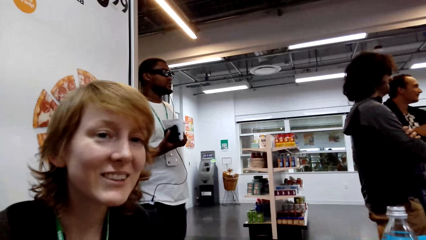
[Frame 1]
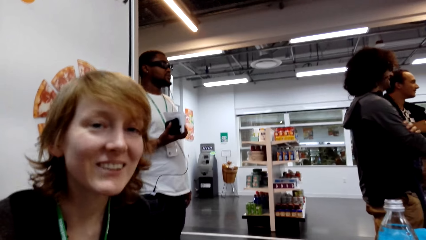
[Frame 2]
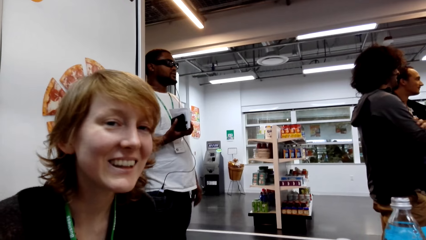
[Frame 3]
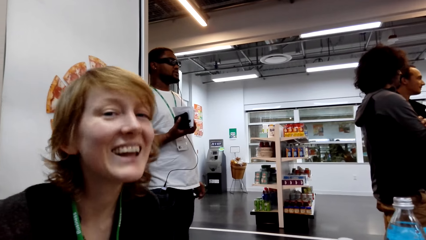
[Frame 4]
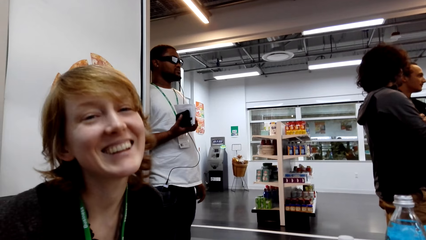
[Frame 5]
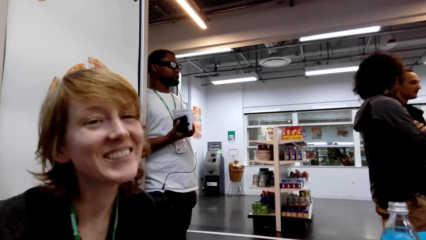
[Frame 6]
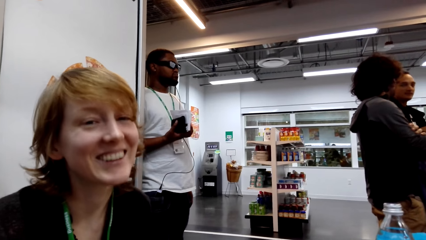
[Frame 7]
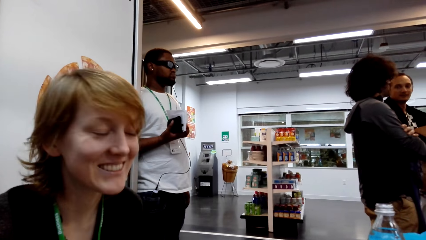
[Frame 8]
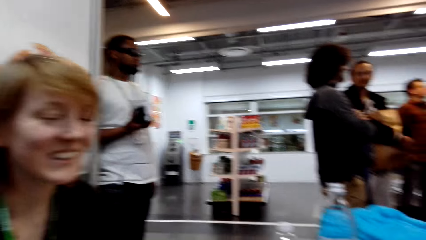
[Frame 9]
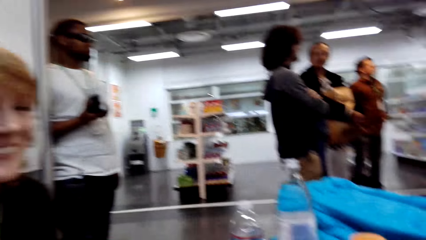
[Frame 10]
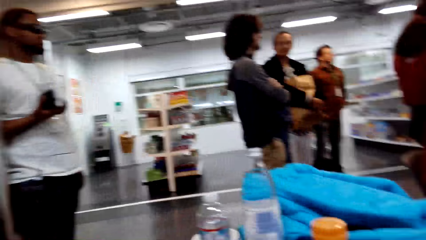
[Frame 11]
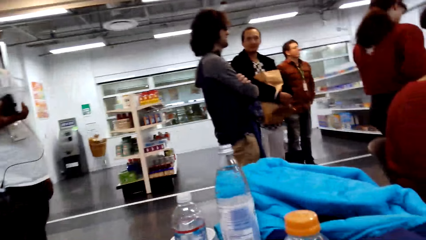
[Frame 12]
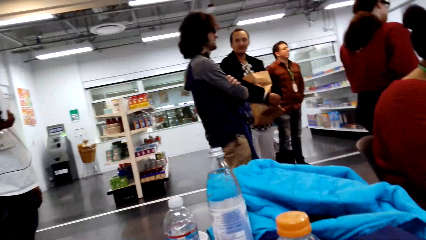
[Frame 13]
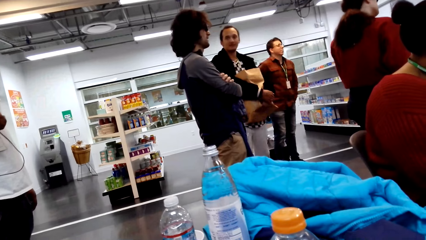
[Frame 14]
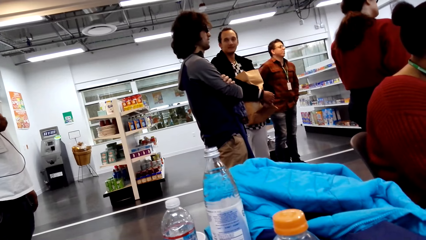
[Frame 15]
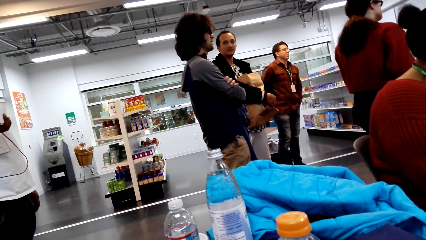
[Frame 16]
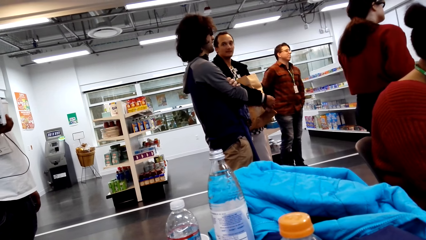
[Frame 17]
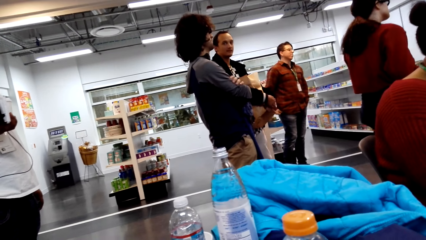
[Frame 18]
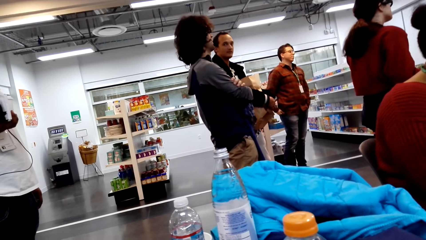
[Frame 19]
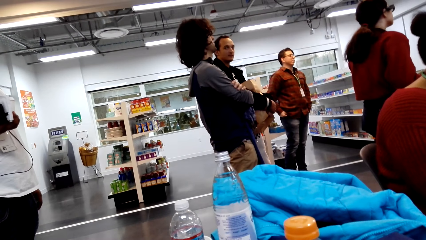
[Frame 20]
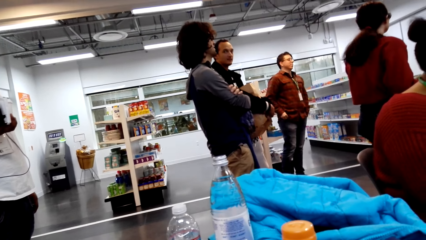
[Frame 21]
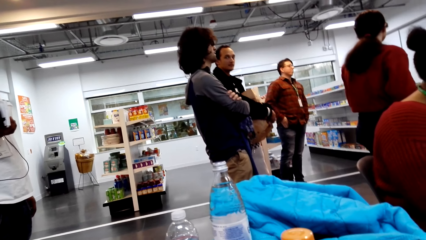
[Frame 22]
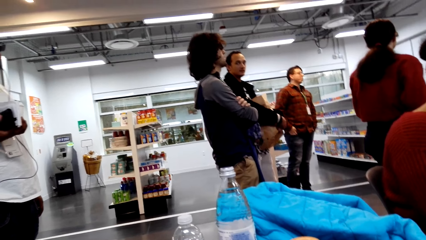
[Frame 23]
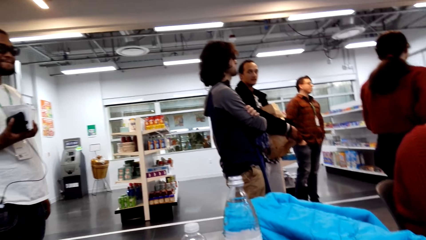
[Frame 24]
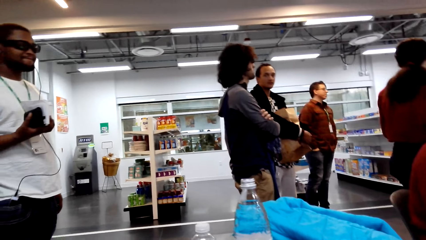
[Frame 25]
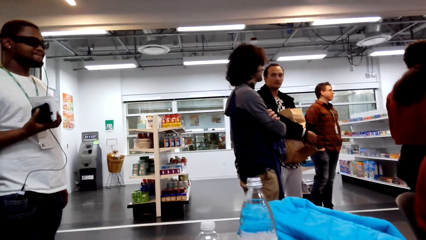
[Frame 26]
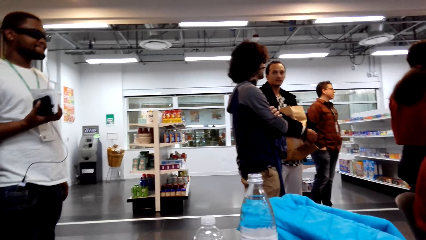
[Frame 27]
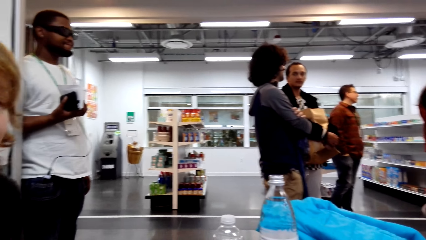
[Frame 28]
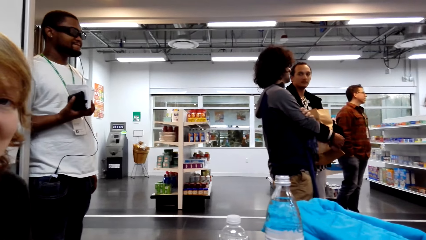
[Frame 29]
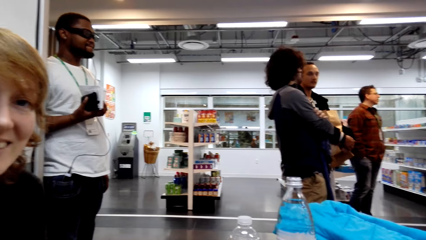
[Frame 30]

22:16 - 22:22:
The camera wearer talks to the woman. They look at the woman.

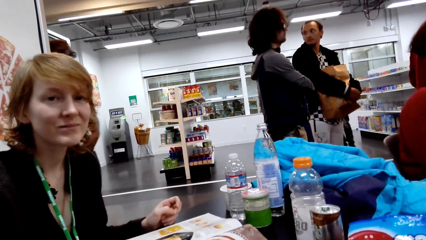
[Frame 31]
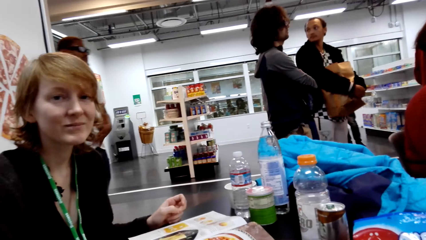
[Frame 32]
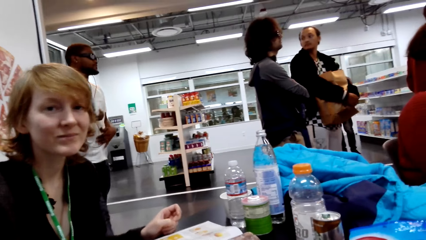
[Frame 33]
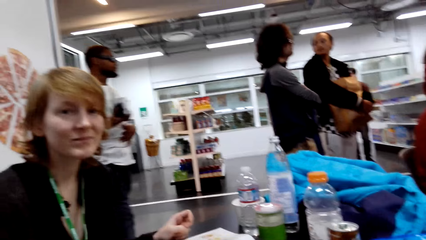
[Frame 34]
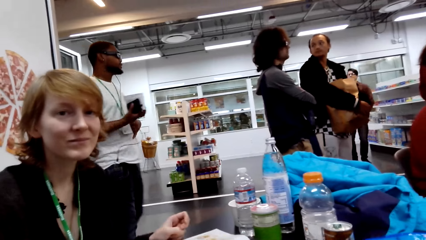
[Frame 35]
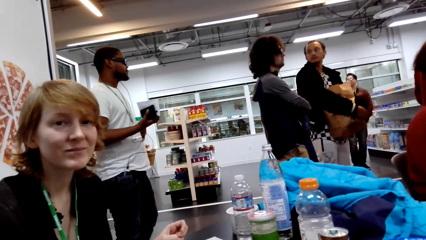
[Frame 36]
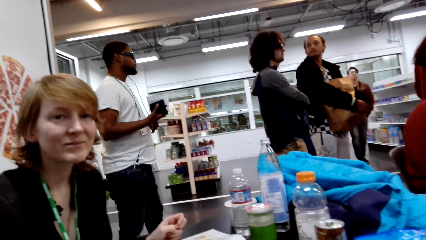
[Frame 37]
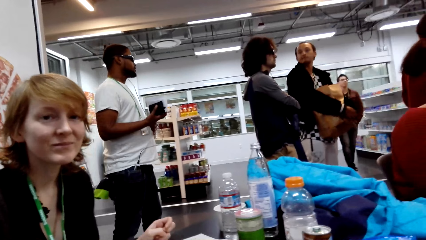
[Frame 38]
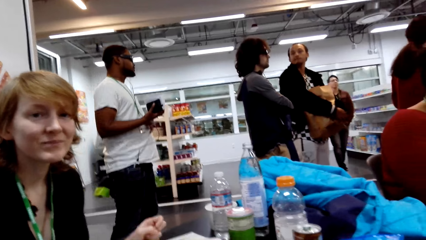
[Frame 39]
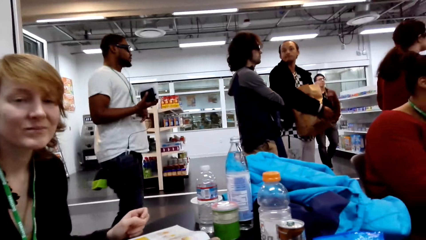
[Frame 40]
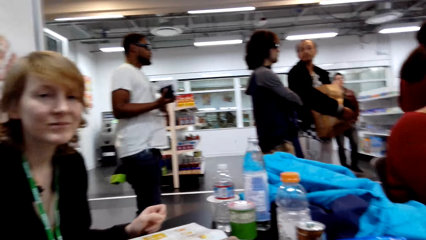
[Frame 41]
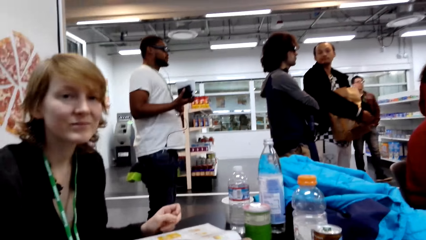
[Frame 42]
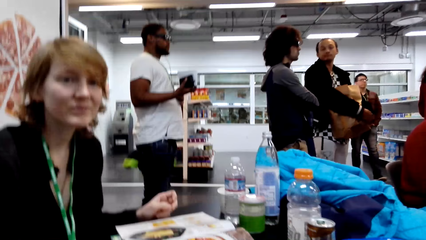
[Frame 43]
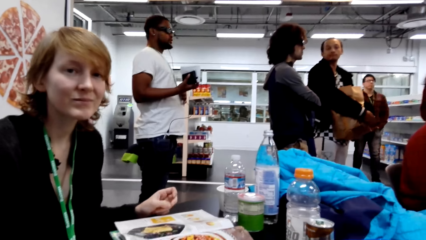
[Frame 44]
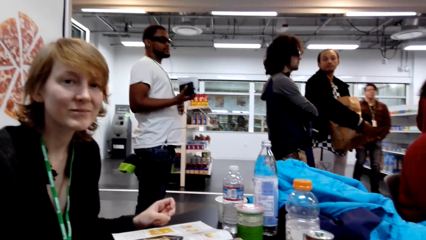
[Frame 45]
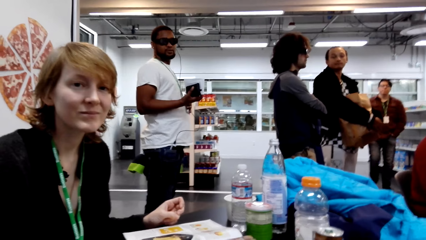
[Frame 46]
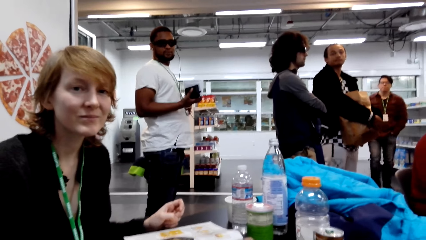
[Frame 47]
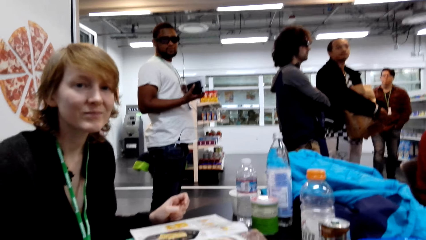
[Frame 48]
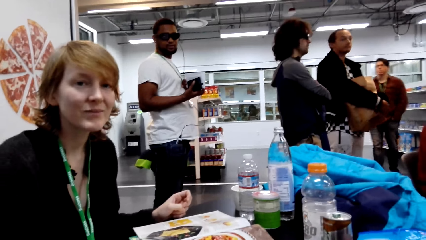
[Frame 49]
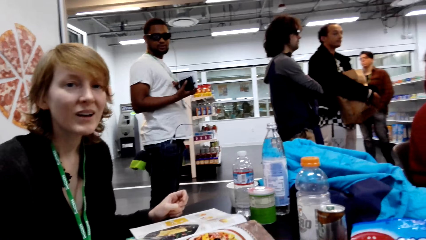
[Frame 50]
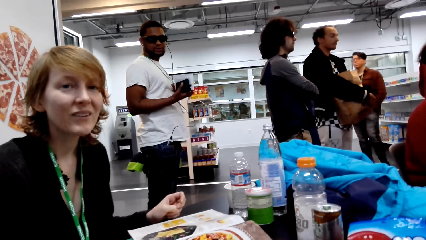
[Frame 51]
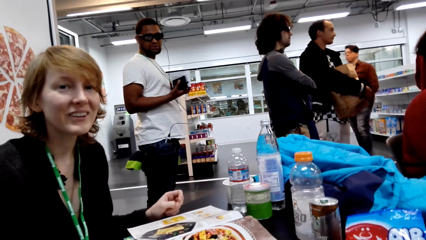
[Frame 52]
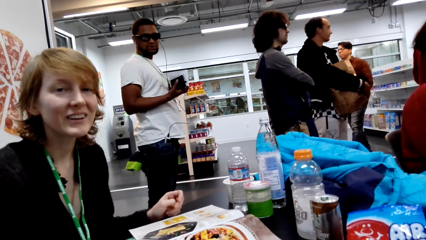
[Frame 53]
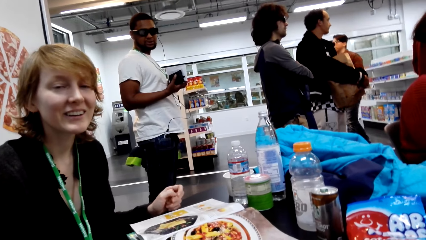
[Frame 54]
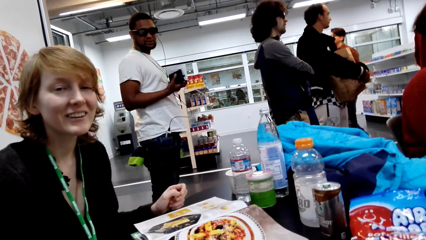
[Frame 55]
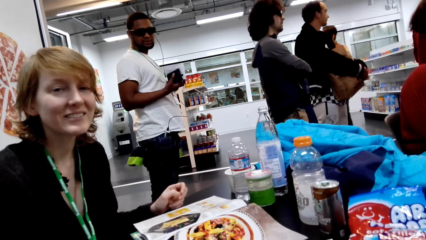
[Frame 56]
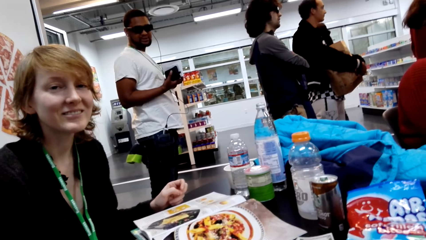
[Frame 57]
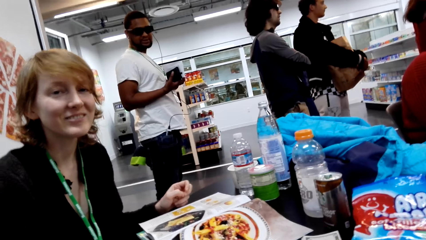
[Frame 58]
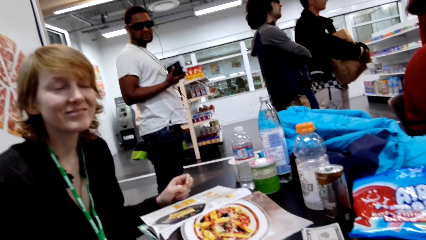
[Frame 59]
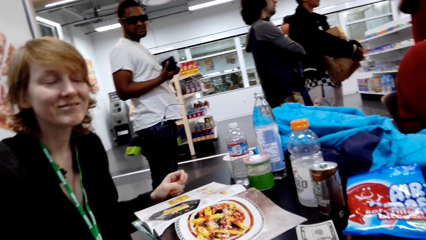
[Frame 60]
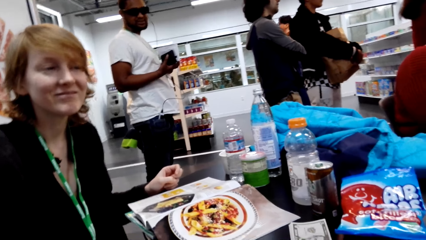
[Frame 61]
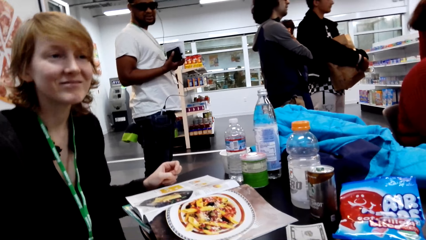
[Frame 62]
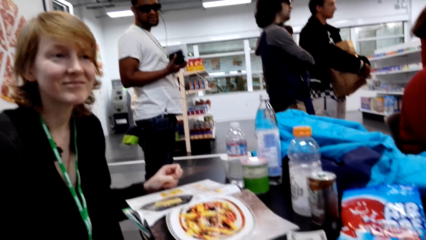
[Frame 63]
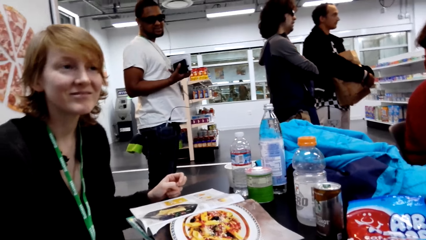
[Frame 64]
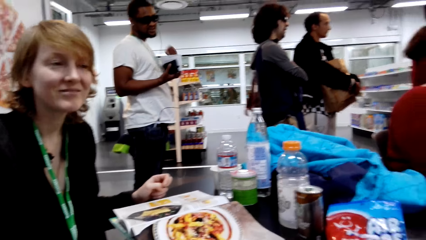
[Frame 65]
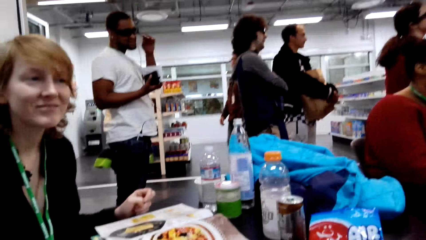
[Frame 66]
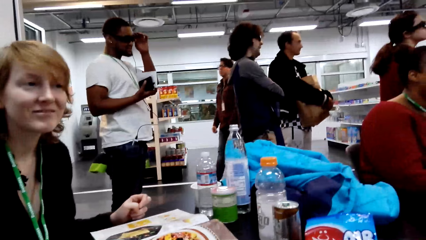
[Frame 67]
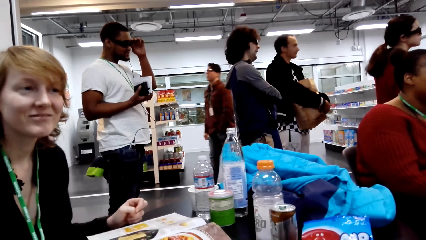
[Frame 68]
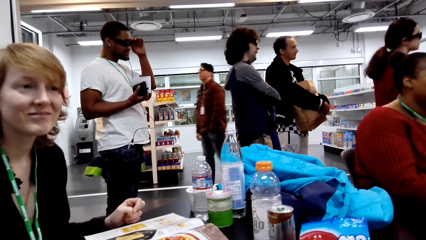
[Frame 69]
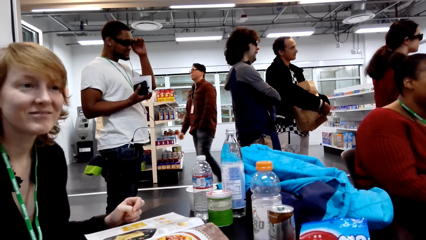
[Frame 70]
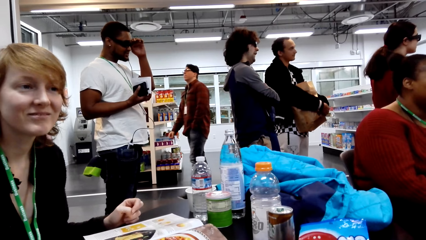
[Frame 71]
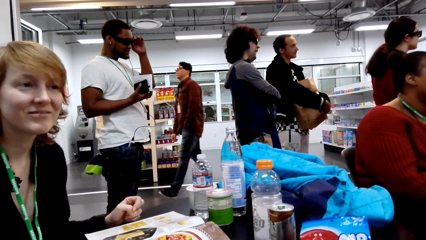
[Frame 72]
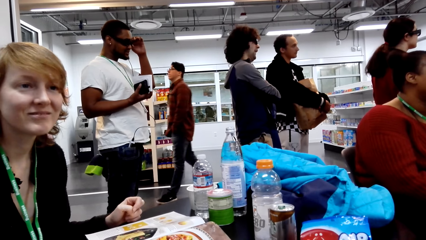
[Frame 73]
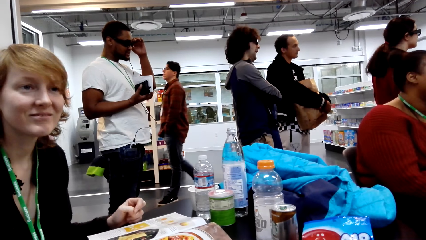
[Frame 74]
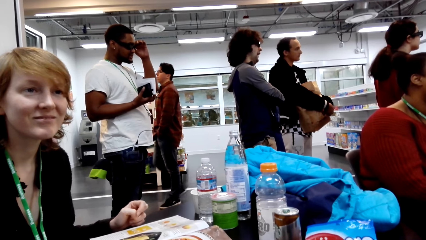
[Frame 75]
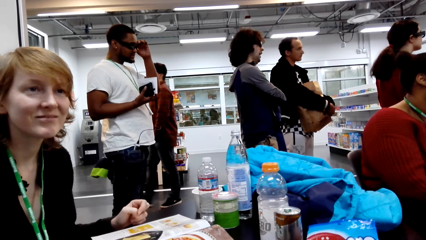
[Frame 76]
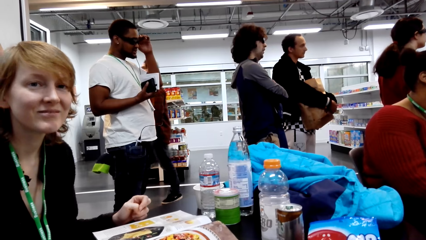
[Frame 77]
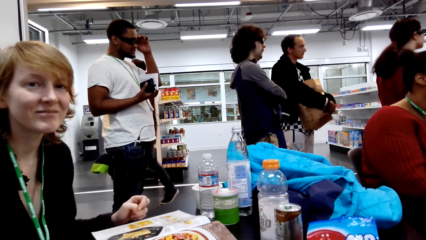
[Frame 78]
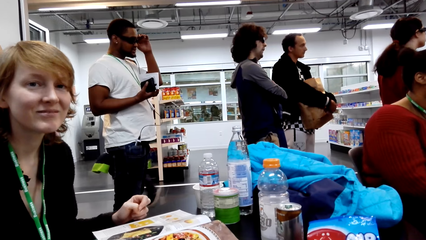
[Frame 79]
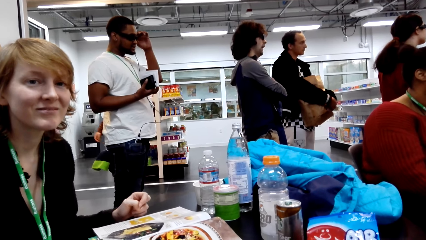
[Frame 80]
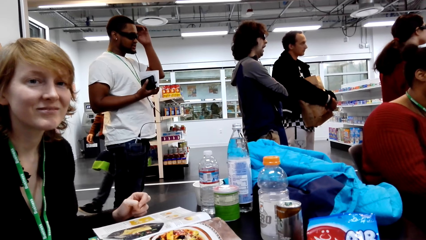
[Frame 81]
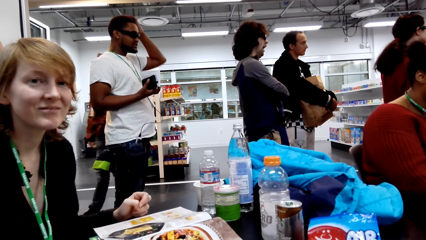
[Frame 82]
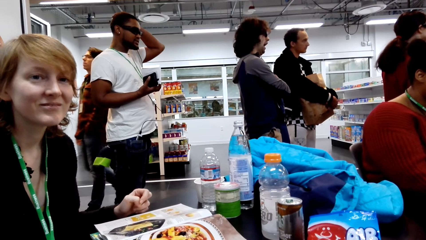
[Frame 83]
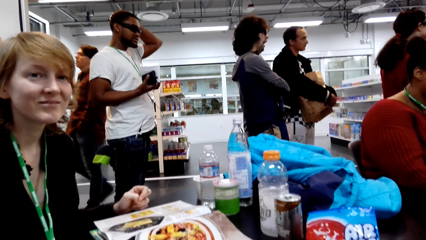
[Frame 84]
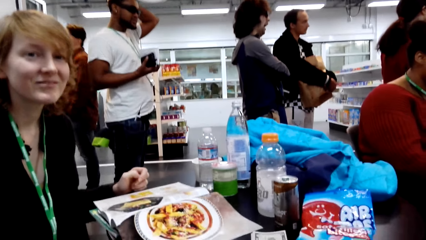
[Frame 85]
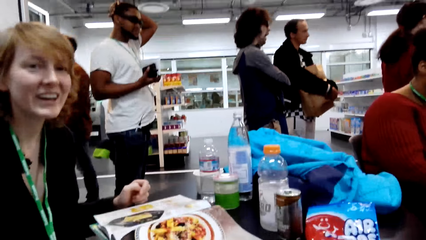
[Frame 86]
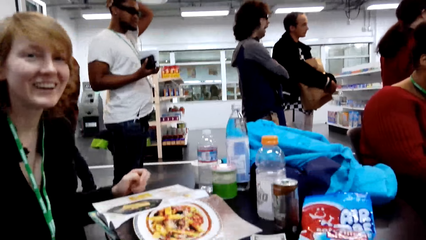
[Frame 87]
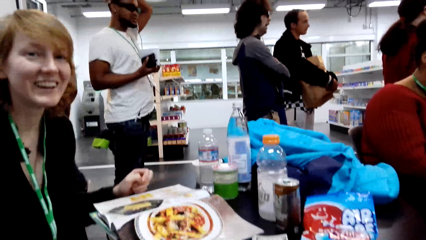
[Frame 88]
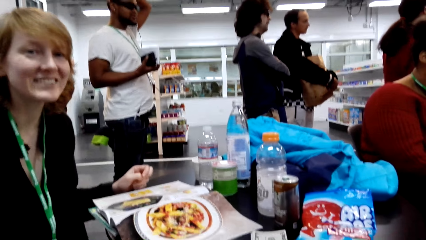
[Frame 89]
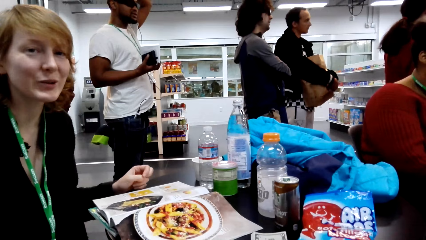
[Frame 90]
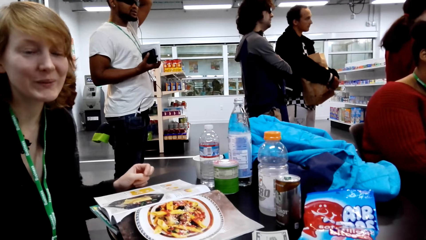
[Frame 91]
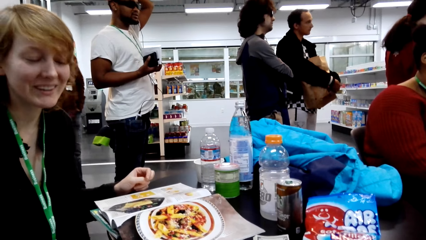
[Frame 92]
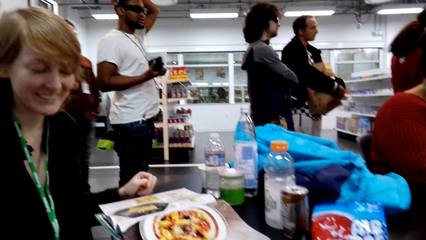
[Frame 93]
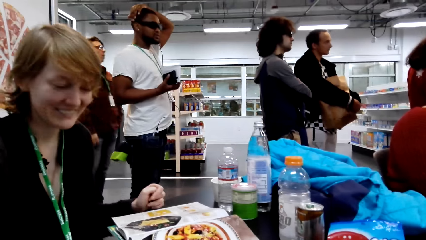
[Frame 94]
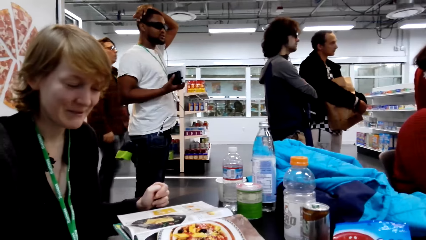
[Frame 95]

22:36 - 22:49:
A person moves around. Another person walks around.
